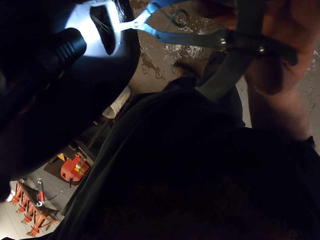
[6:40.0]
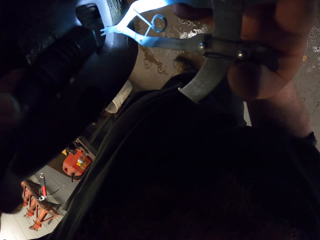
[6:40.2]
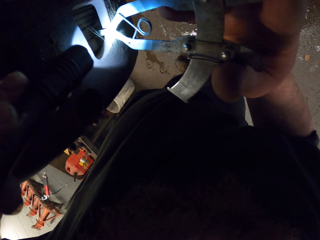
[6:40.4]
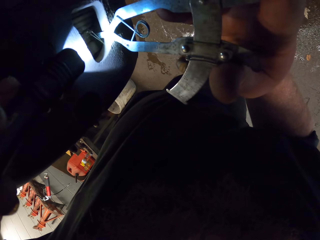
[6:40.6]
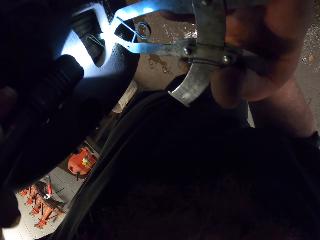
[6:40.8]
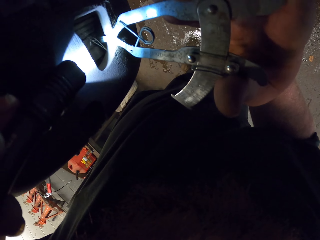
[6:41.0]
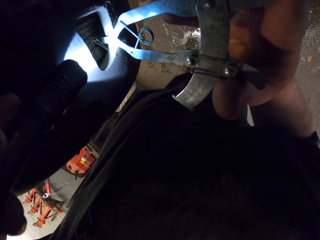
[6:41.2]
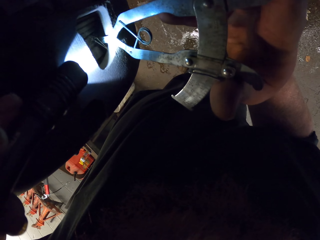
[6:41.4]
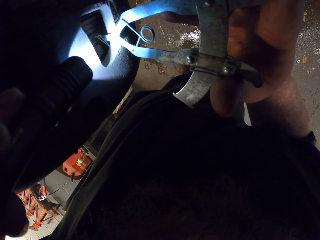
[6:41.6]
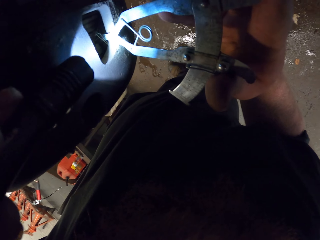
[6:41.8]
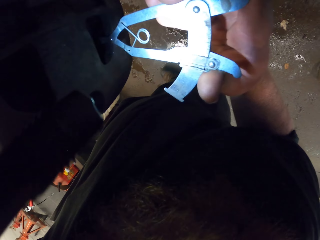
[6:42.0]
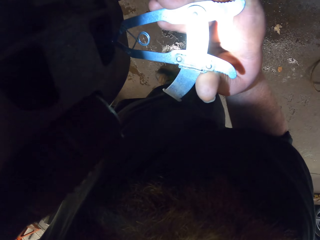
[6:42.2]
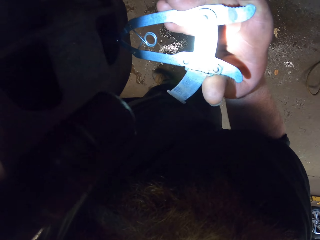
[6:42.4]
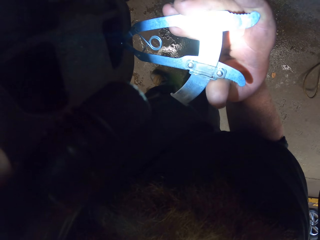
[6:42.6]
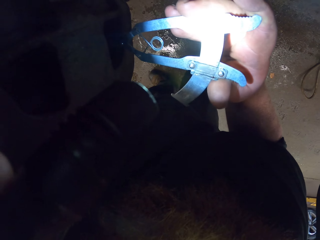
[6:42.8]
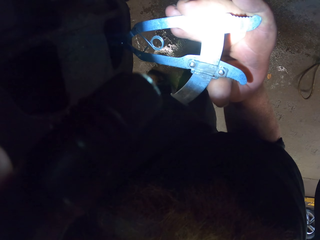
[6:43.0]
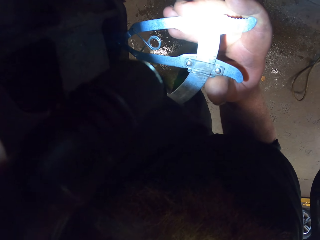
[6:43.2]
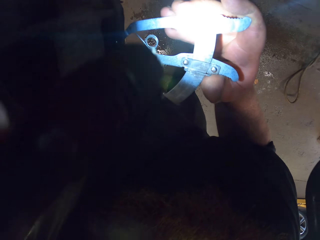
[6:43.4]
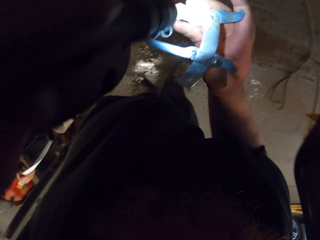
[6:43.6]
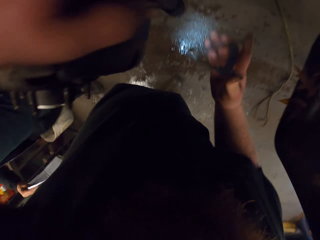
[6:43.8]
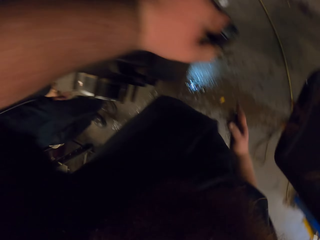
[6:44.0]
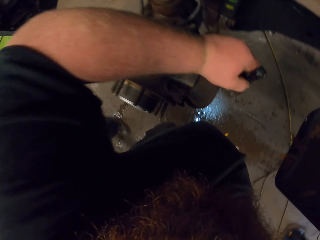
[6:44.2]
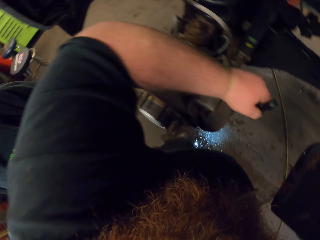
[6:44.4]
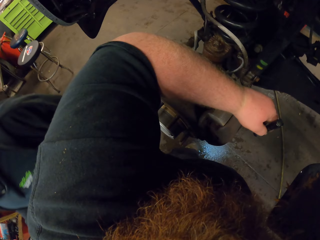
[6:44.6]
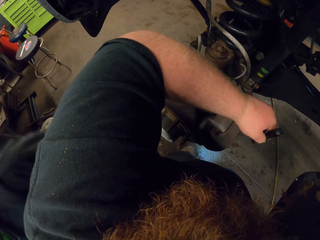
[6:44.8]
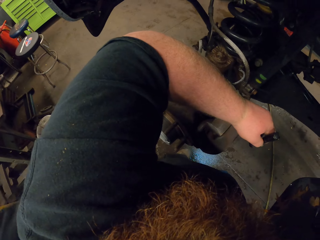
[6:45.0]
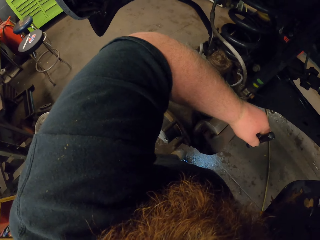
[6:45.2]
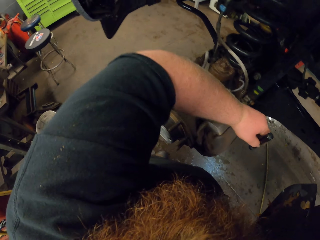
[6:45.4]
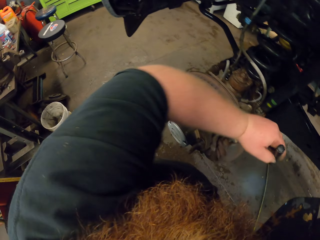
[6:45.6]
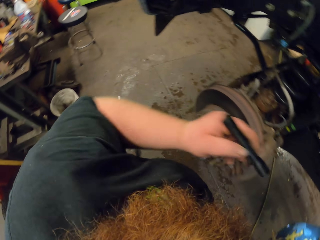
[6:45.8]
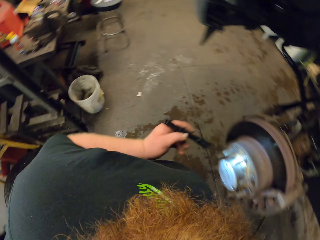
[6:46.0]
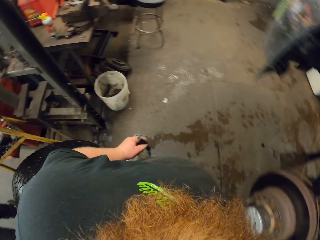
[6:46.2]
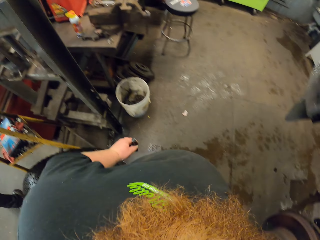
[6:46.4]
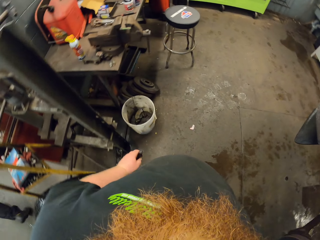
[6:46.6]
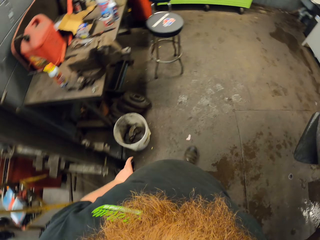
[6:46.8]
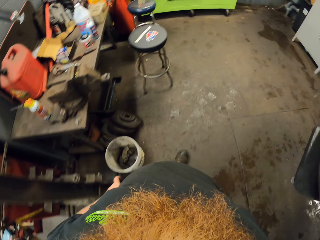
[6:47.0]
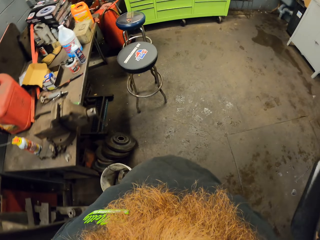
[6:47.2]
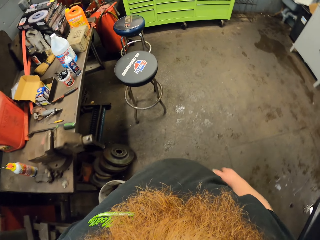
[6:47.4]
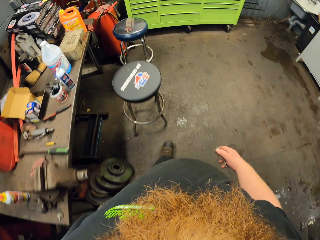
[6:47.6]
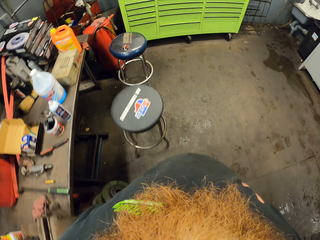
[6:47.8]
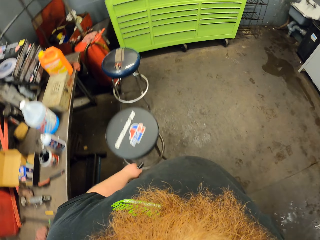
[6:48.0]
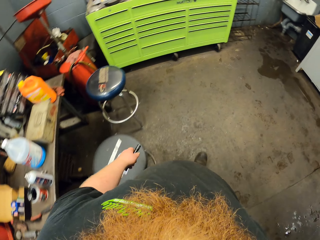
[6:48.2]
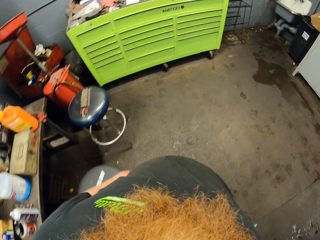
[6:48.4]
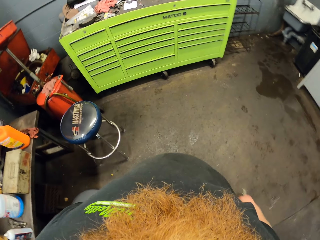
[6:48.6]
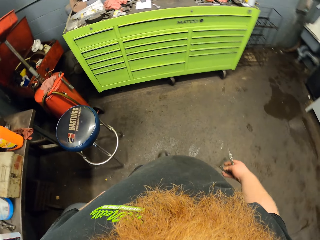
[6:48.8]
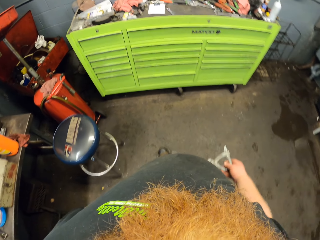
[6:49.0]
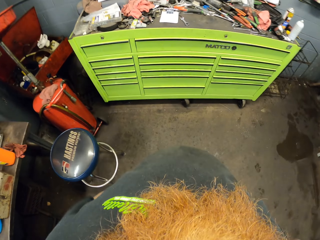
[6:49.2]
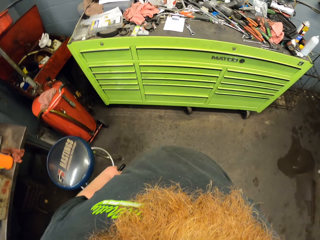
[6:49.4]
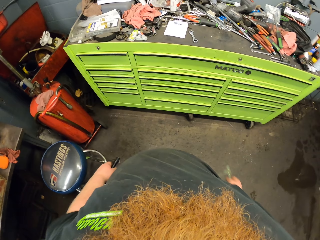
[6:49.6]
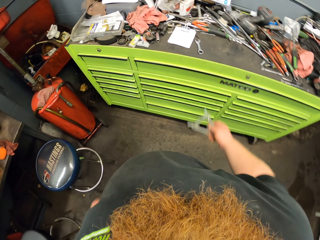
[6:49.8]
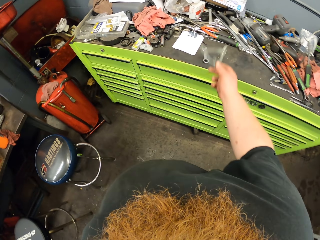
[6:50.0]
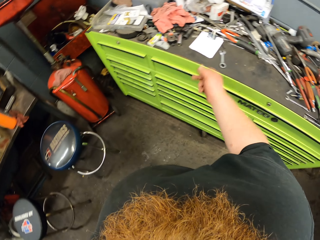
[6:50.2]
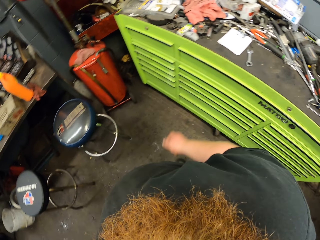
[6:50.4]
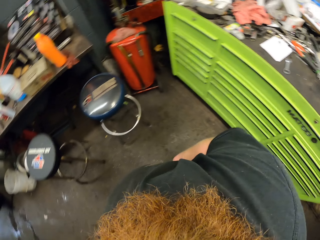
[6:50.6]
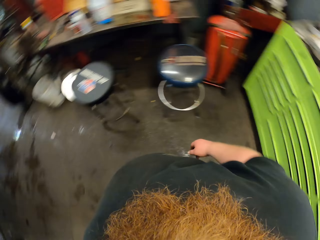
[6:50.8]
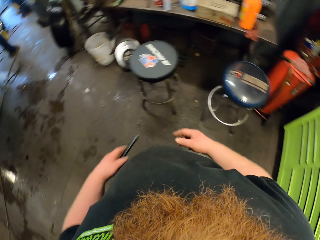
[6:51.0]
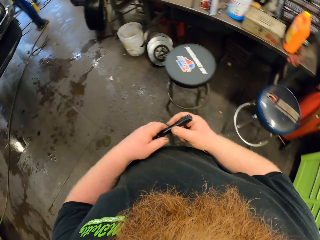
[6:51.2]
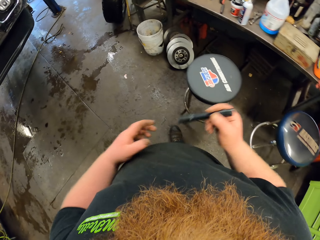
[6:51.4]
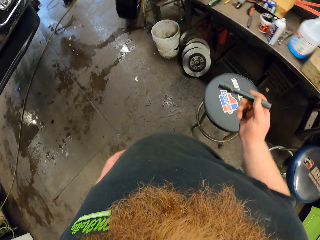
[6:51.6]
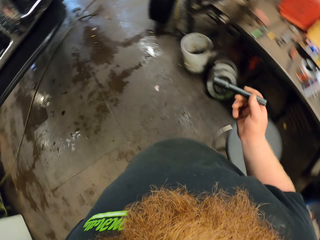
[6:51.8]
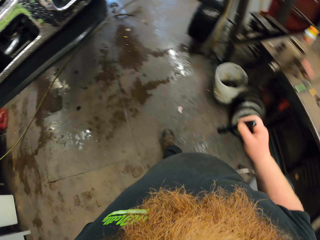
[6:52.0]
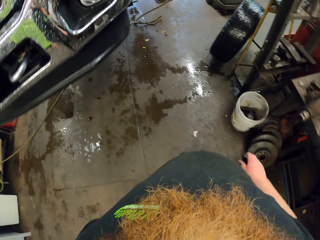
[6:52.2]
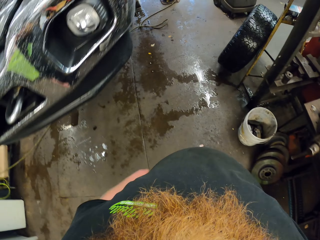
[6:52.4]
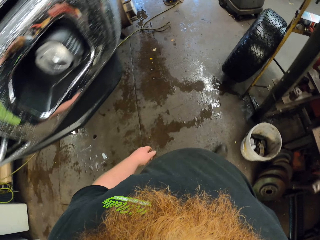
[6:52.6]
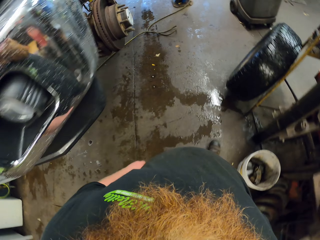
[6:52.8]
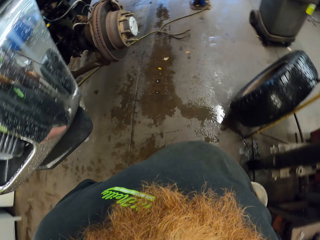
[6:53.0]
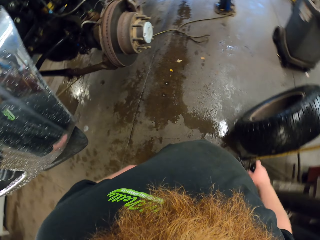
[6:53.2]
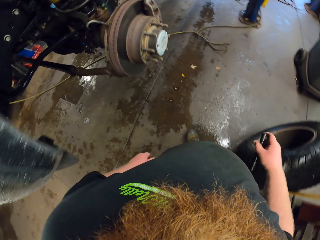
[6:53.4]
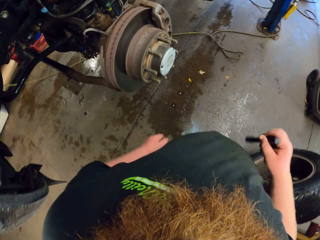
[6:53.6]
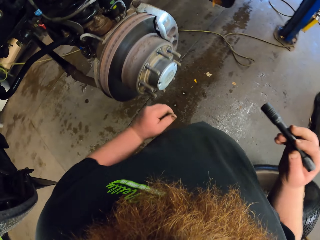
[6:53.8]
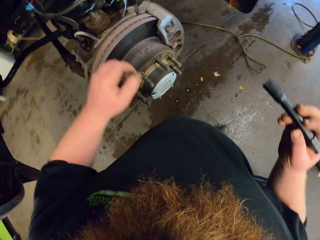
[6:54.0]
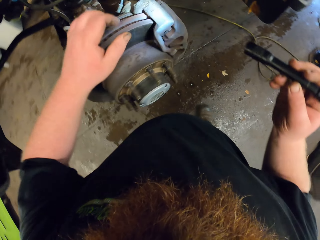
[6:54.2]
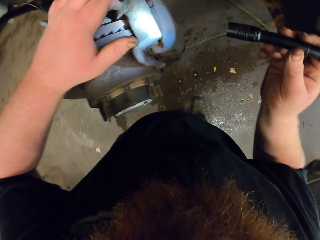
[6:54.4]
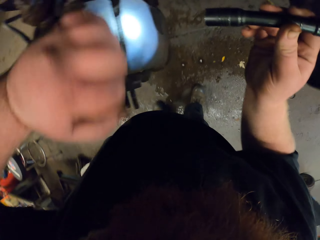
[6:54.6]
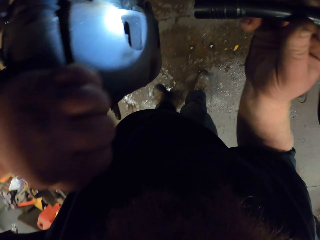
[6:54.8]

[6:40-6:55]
The camera wearer walks around the garage. They put something on the table. They walk in the garage.

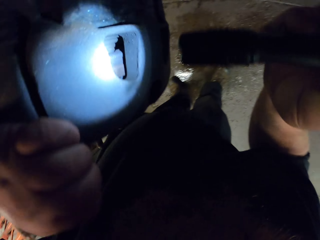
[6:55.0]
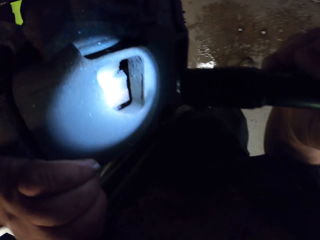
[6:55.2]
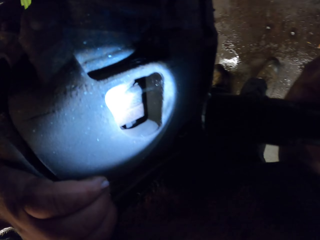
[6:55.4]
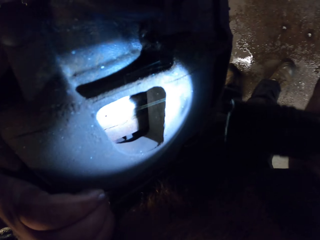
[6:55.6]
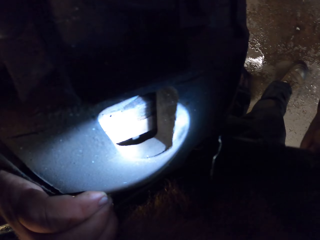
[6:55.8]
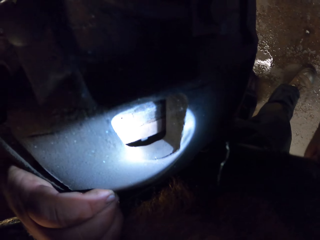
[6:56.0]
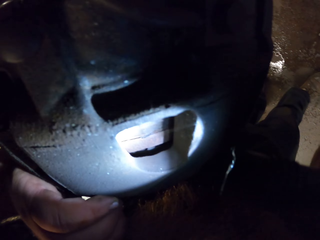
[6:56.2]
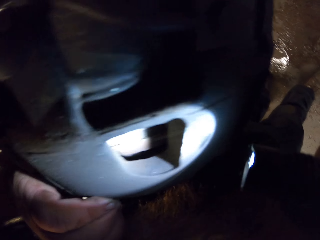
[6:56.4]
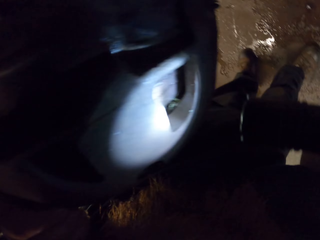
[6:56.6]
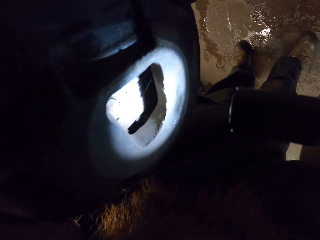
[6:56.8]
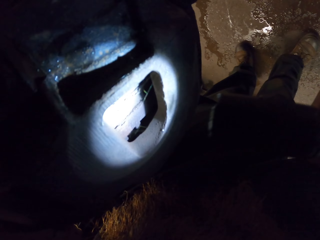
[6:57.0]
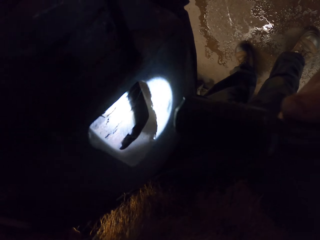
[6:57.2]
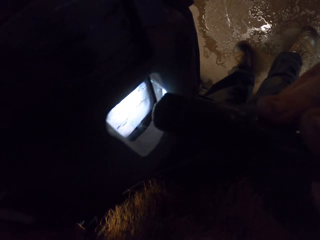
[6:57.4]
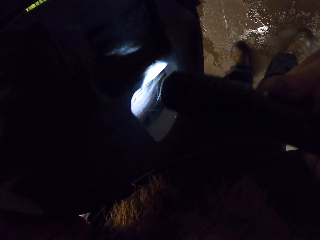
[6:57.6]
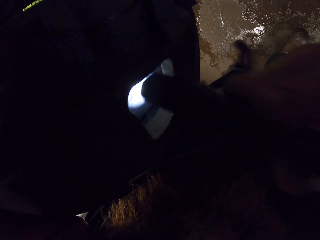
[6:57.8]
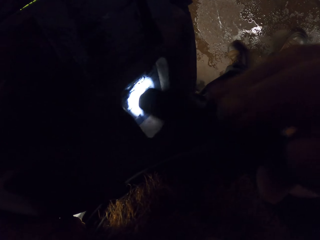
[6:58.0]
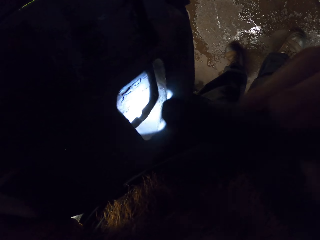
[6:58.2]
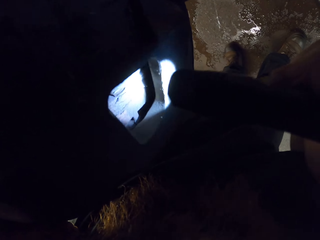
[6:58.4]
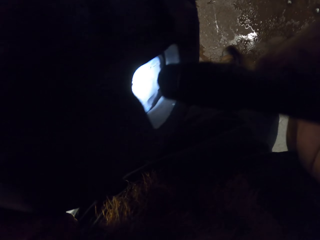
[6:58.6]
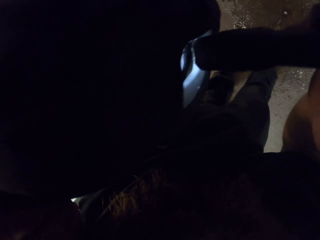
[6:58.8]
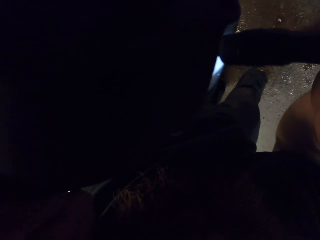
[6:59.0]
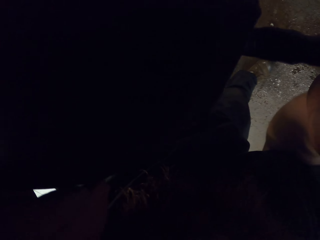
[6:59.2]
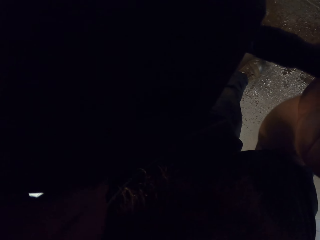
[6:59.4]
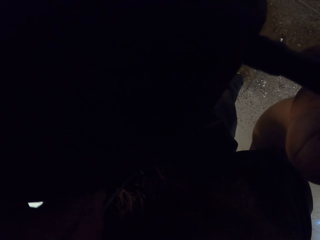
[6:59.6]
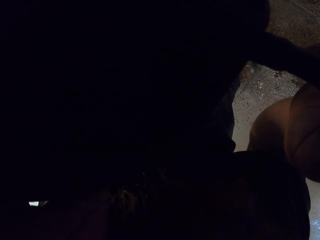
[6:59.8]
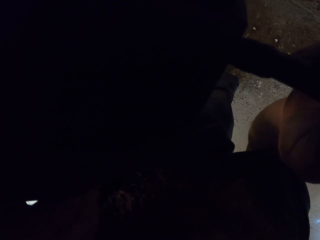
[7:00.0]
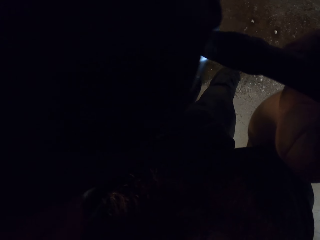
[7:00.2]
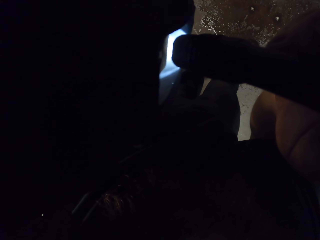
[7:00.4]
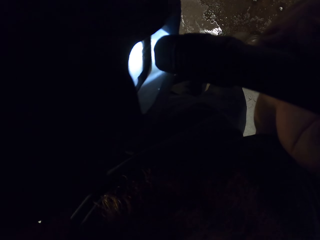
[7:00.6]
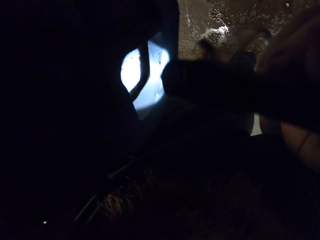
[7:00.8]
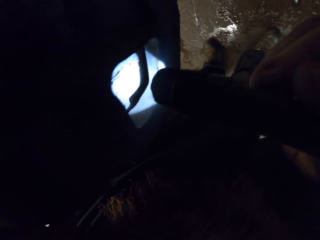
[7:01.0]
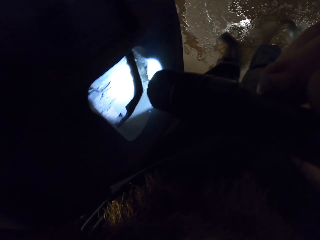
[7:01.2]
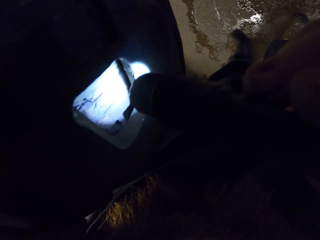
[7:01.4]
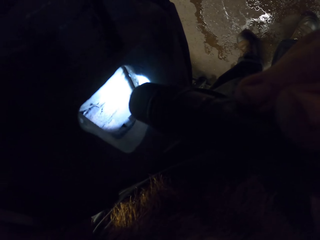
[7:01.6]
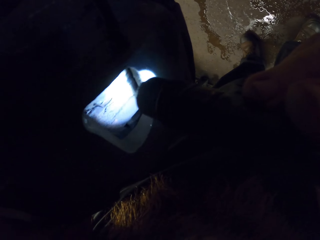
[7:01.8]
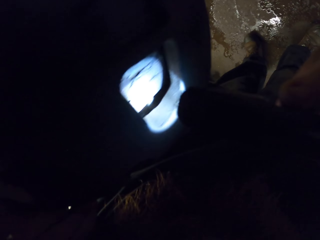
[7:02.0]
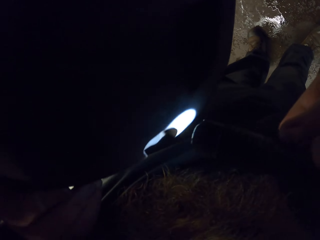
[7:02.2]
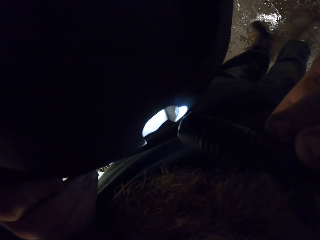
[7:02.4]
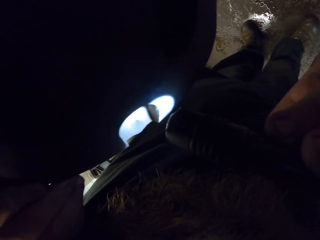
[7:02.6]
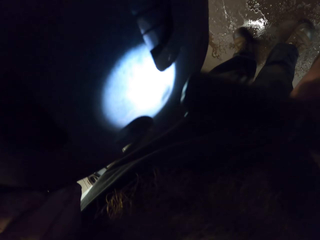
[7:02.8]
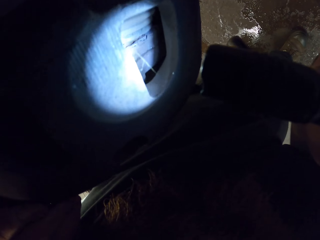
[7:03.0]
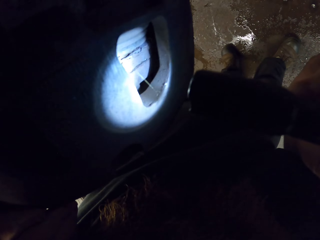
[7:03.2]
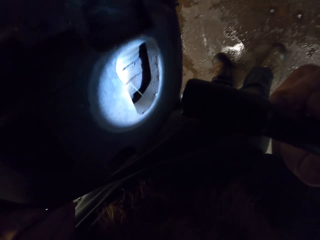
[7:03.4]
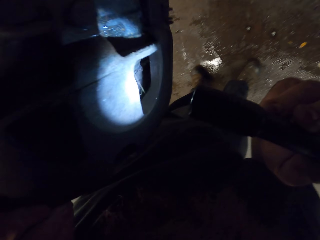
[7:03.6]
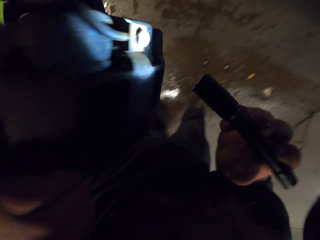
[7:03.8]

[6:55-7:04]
The camera wearer checks the wheel hub with a torch.
